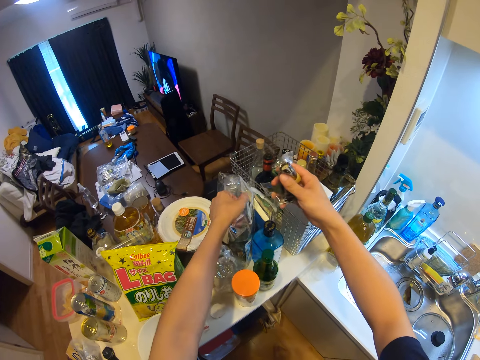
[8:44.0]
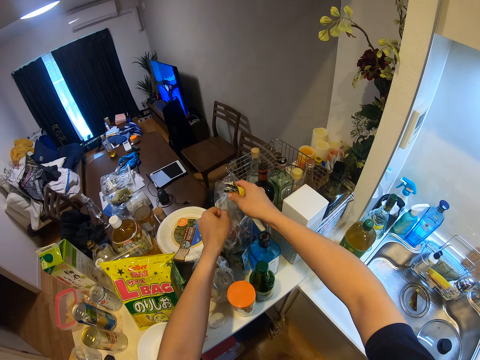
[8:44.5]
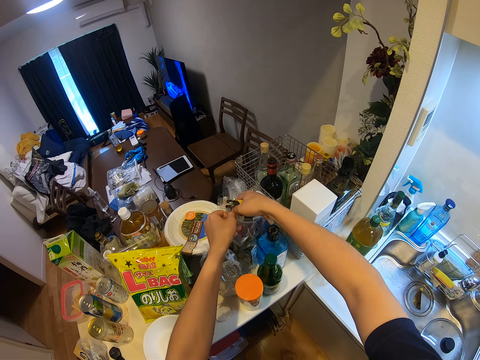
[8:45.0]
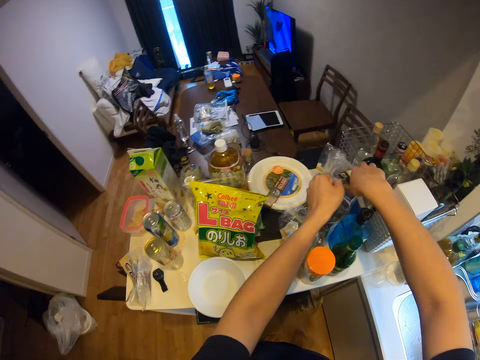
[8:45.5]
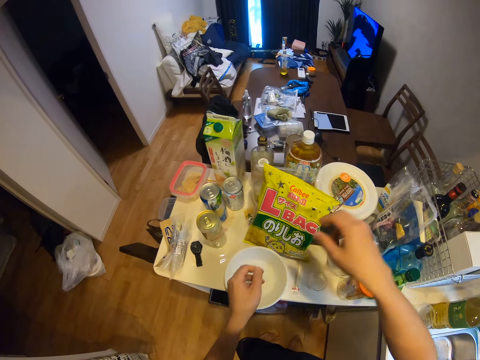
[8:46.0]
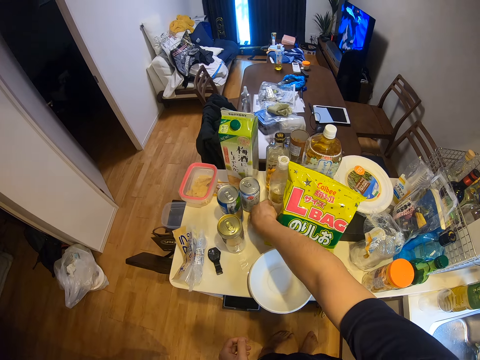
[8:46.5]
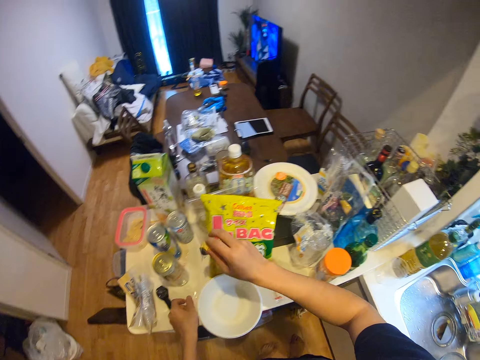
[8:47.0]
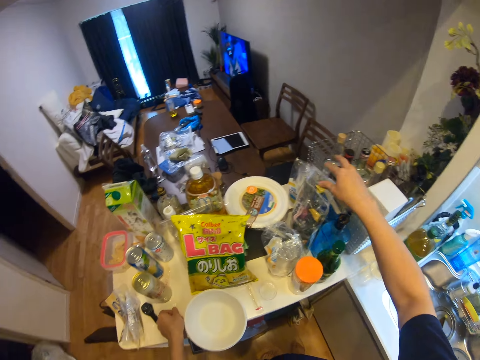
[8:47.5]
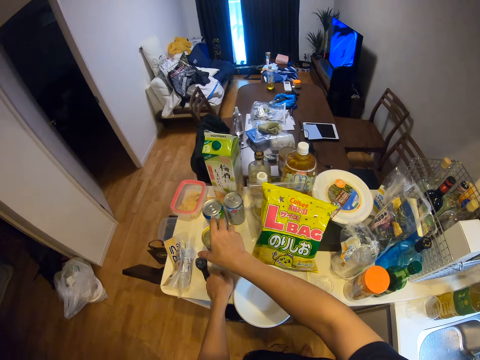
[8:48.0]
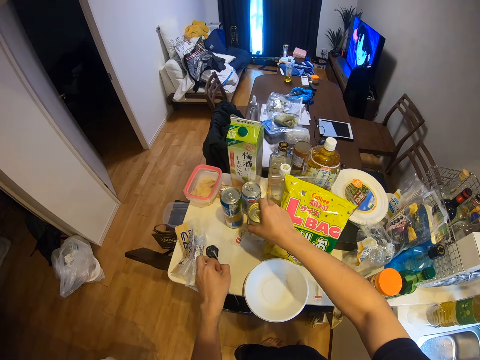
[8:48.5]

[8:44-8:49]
The camera wearer puts the packs of sweets in a large pack. They take a pack of sweets from the counter. They put the pack of sweets in the large pack. They reposition the bottle on the table.

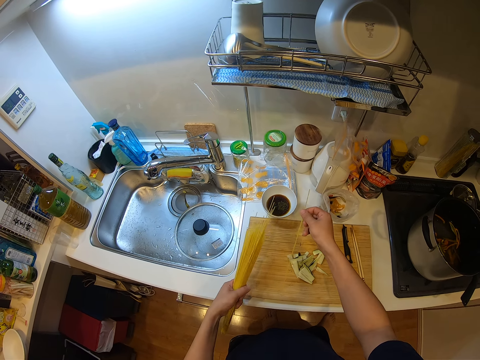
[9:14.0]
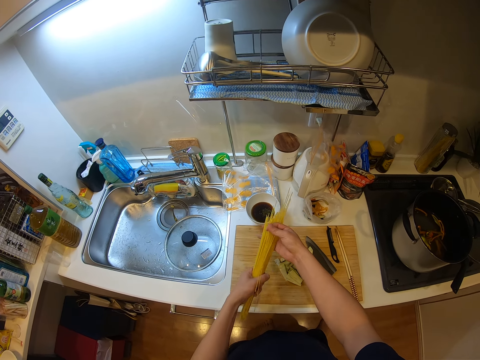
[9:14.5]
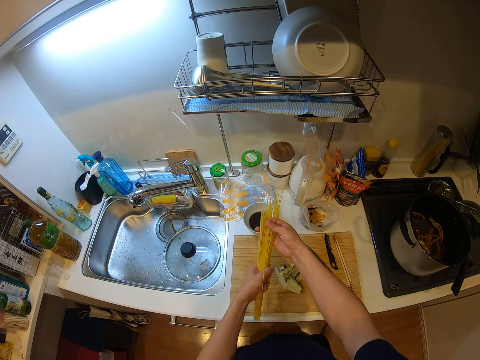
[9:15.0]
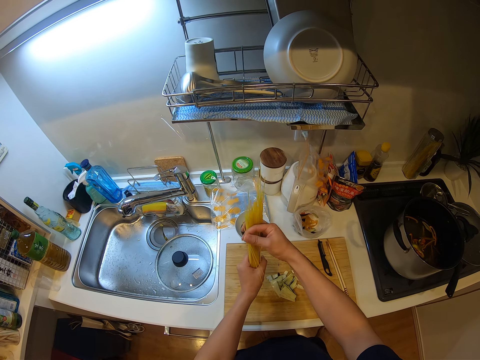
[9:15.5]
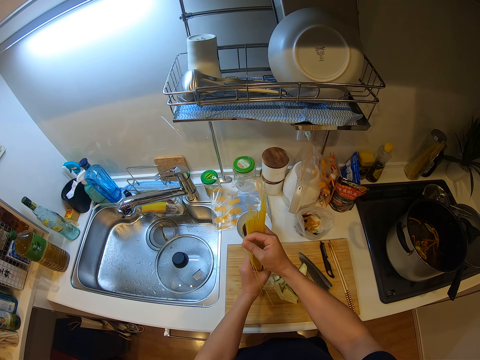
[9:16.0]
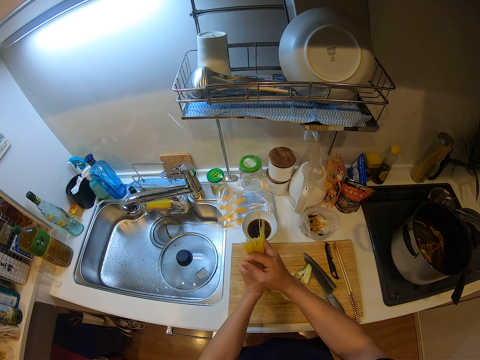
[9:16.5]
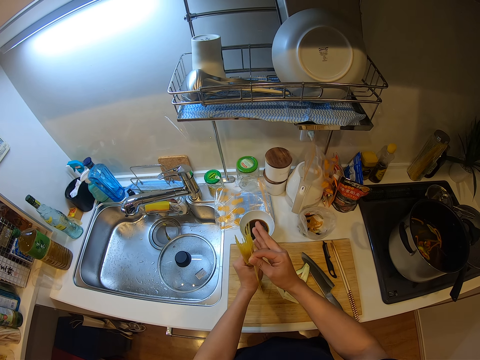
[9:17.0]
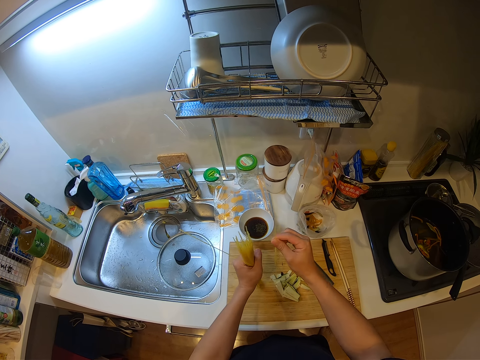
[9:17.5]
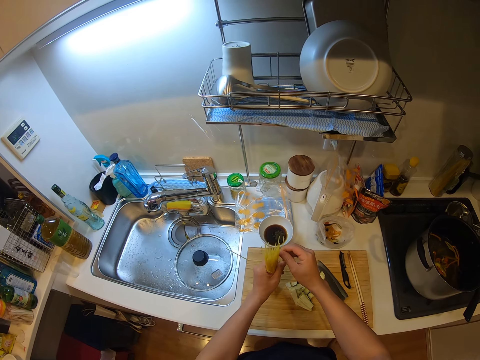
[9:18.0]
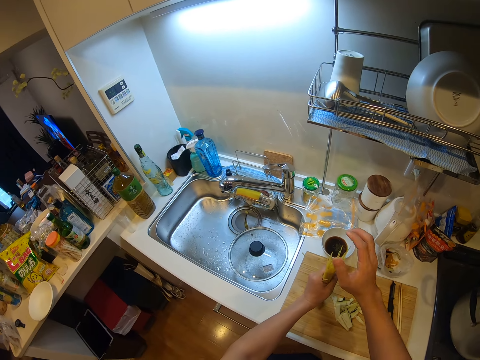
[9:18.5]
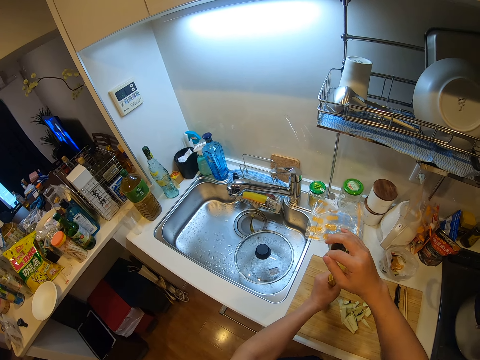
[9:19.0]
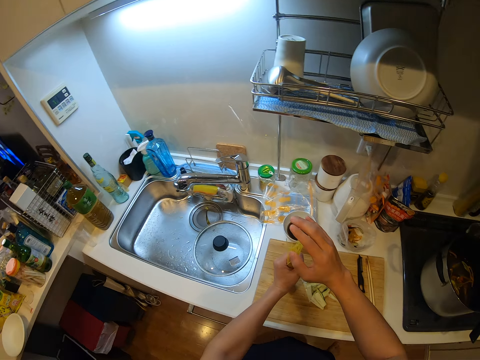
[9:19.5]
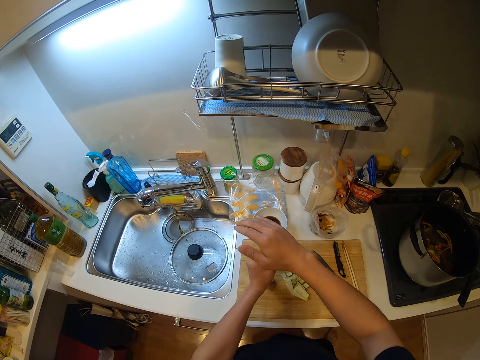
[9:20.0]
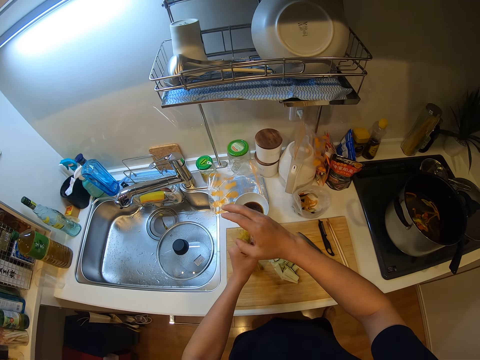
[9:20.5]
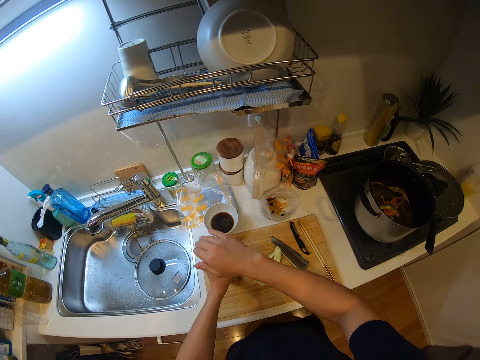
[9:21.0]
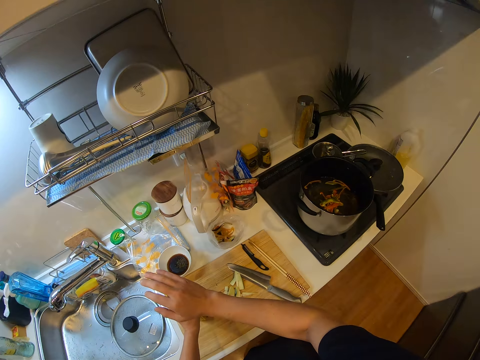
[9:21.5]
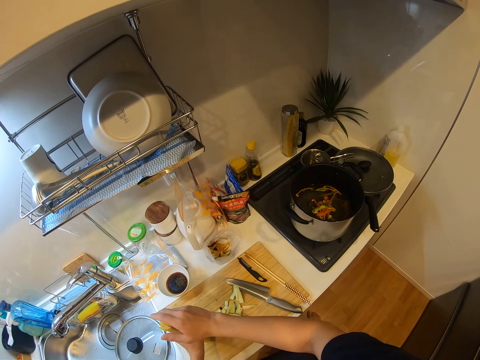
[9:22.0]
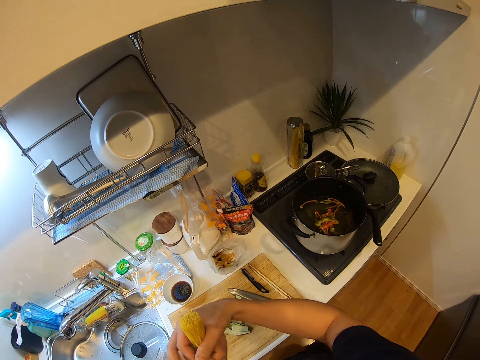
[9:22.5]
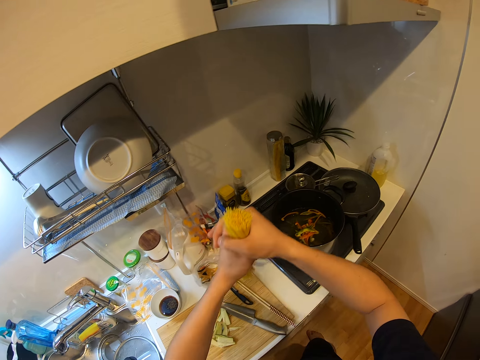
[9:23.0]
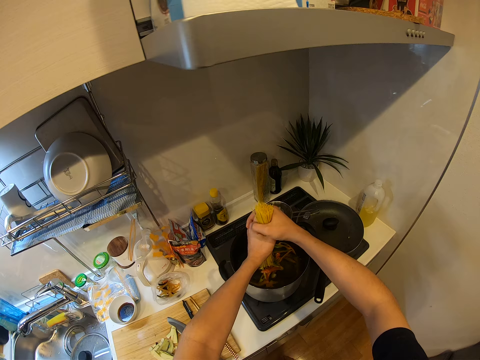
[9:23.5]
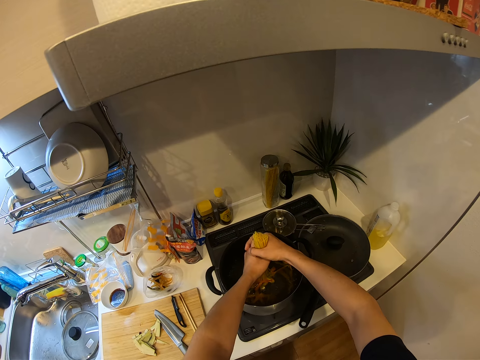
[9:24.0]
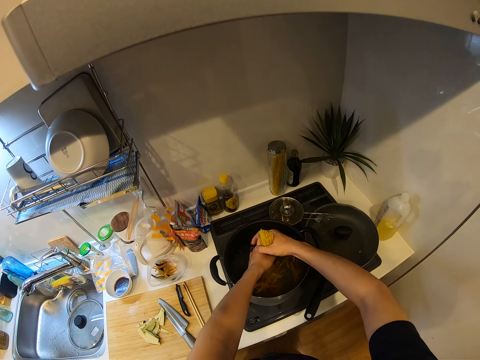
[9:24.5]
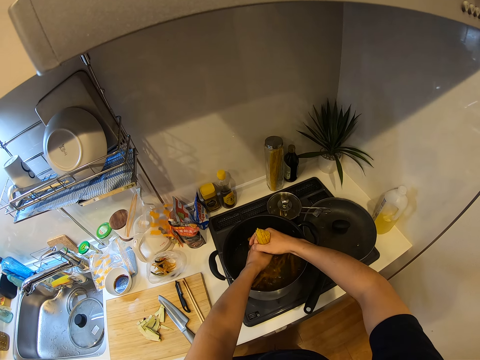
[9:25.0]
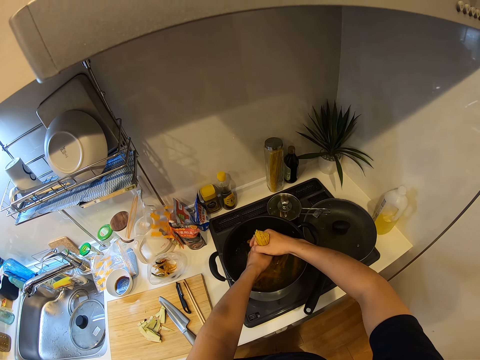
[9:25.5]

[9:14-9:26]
The camera wearer arranges the uncooked spaghetti. They put the uncooked spaghetti into the pot, in boiling water.

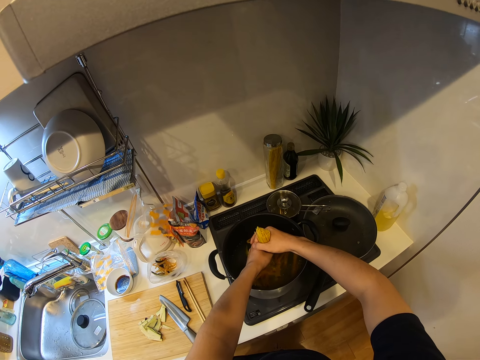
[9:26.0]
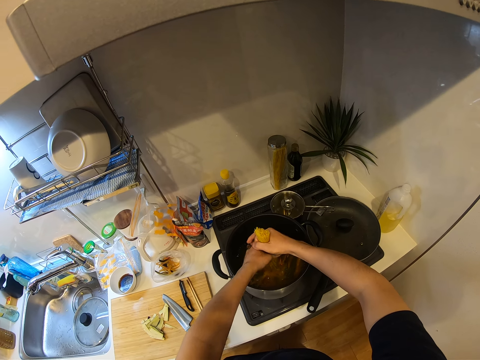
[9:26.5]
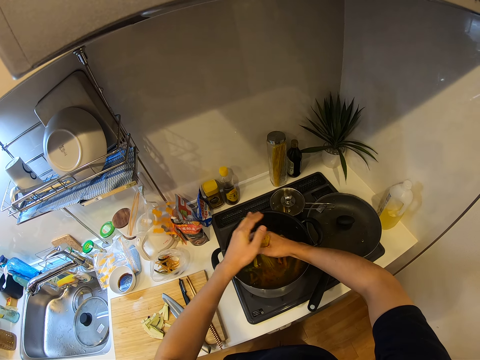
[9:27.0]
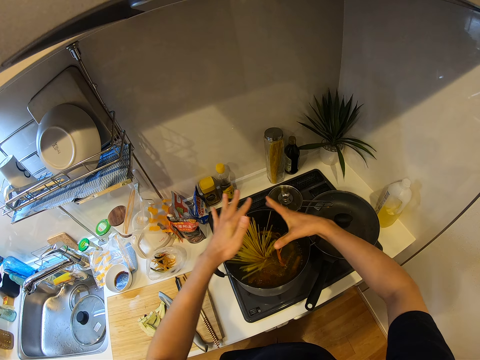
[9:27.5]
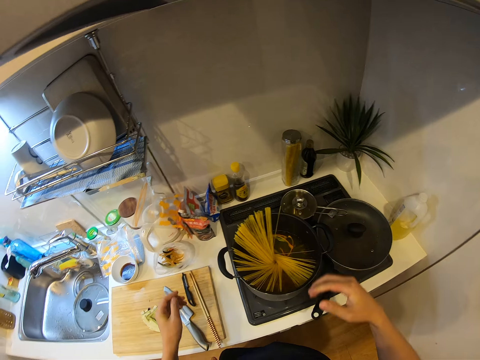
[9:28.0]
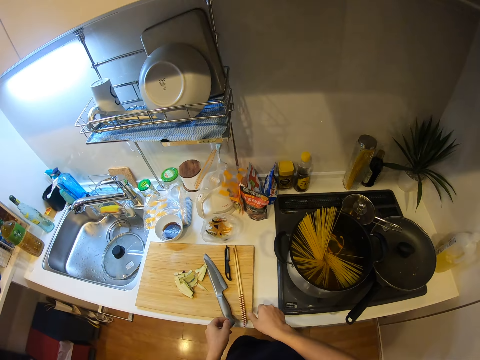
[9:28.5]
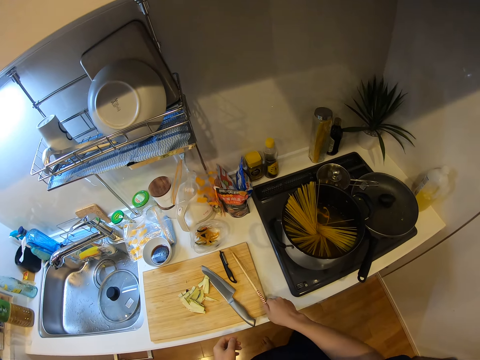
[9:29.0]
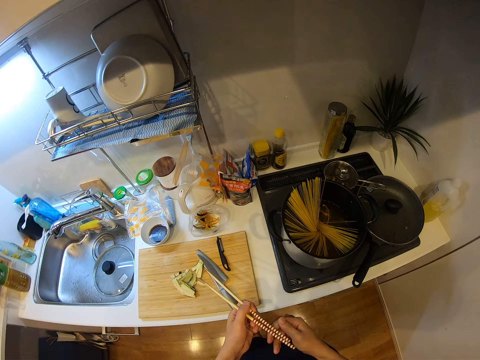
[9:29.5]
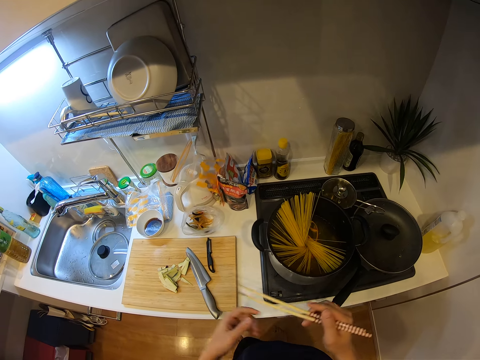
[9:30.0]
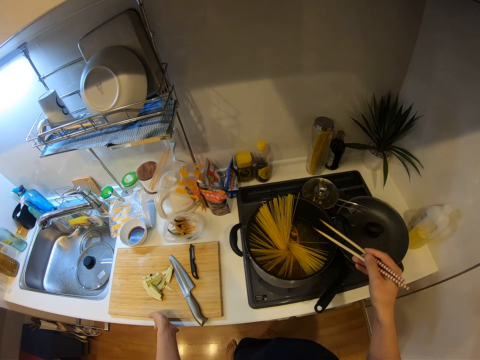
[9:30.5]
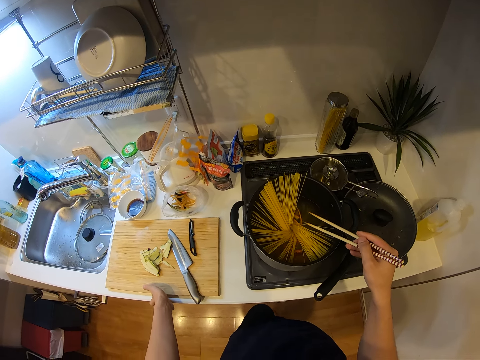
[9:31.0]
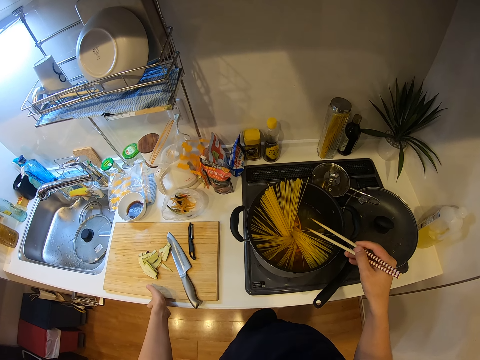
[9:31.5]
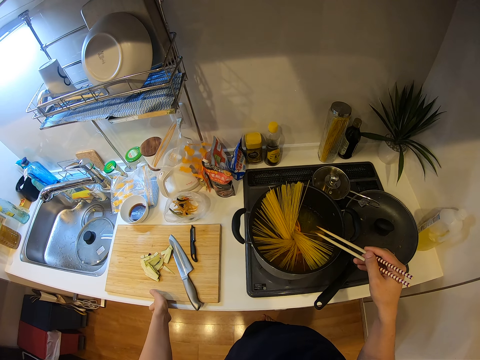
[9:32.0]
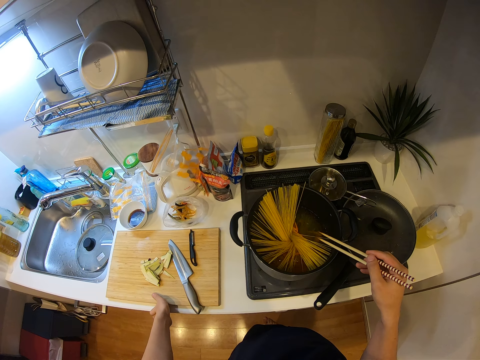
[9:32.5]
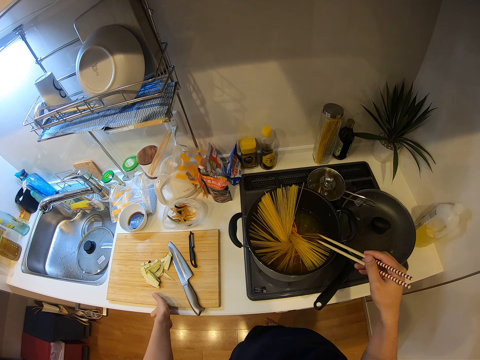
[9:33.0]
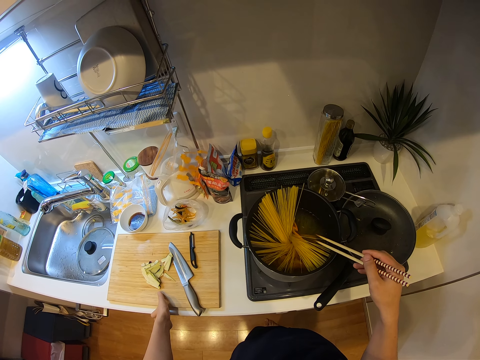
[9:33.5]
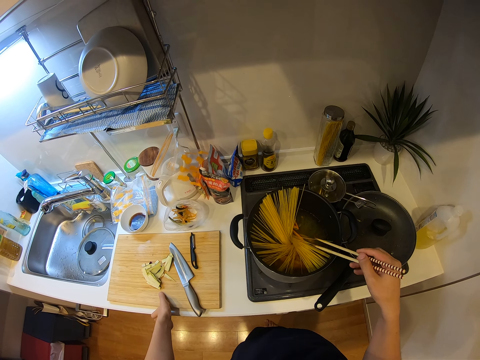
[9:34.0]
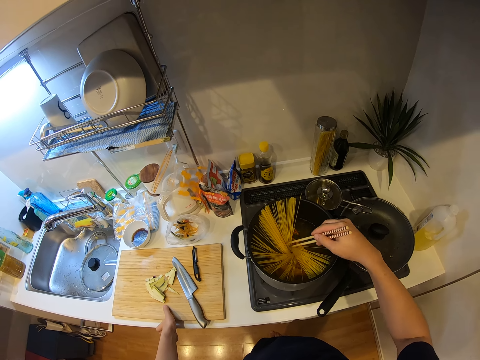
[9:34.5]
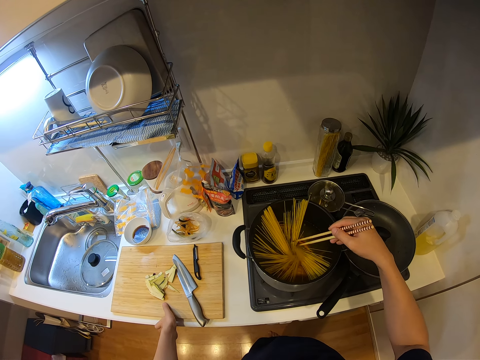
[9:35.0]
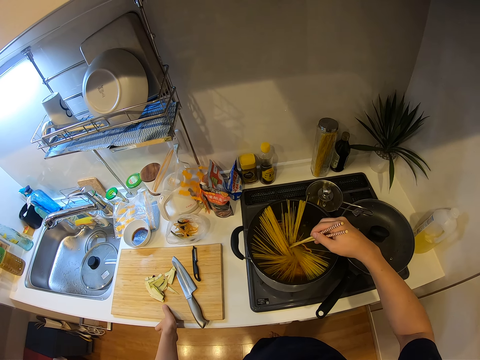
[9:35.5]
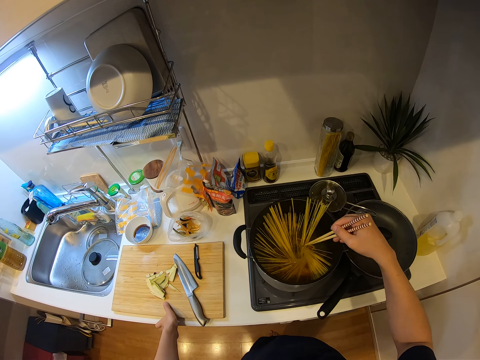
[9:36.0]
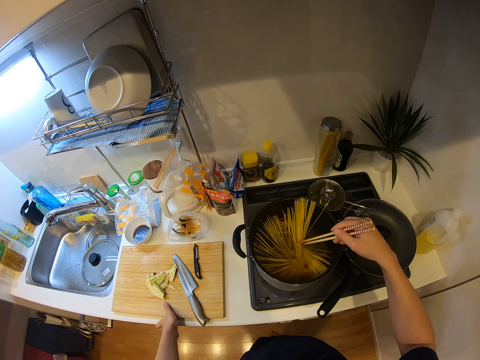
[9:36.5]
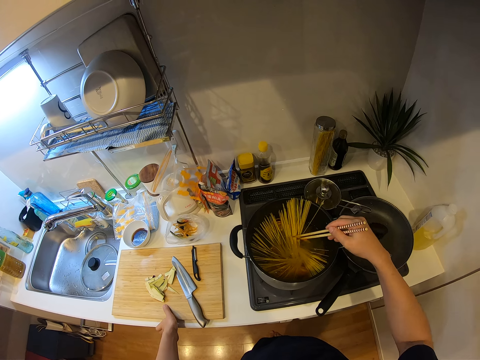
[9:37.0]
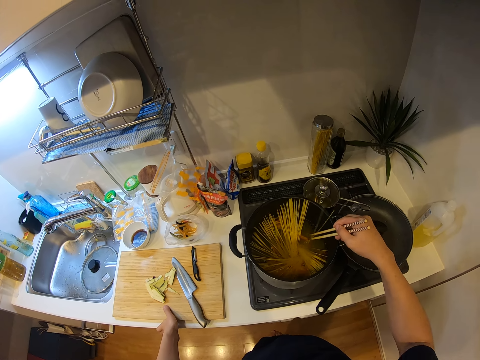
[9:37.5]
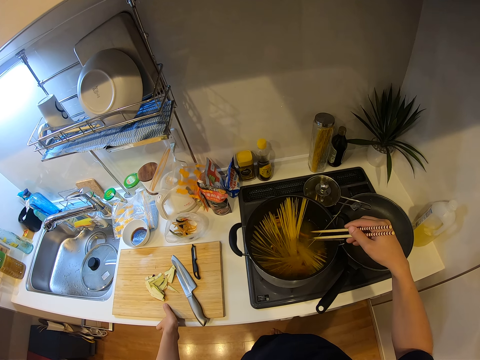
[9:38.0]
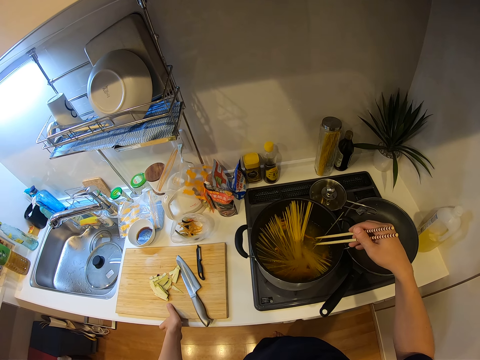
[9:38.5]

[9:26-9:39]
The camera wearer picks up the chopsticks from the chopping board. They place a hand on the chopping board. They wait for the pasta to absorb water. They move the spaghetti in the cooking pot with the chopsticks.
